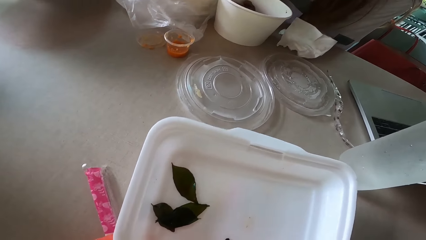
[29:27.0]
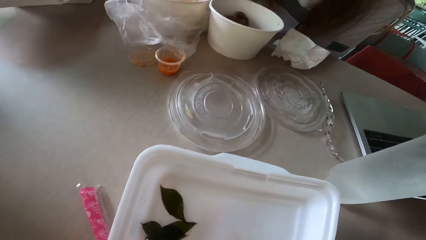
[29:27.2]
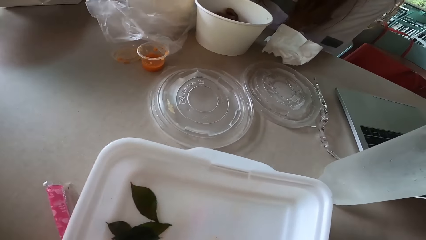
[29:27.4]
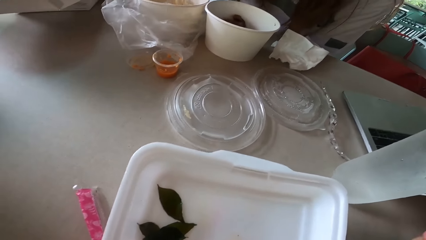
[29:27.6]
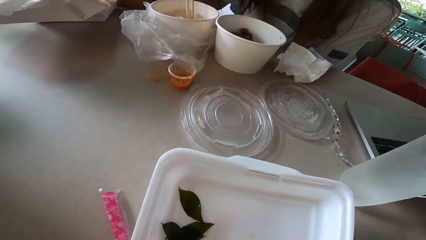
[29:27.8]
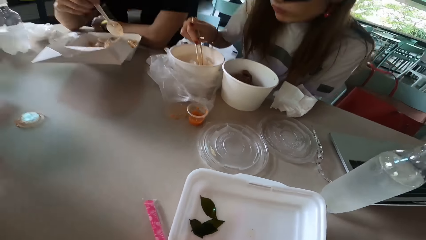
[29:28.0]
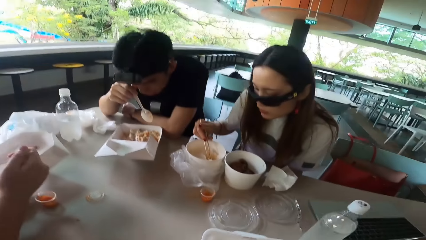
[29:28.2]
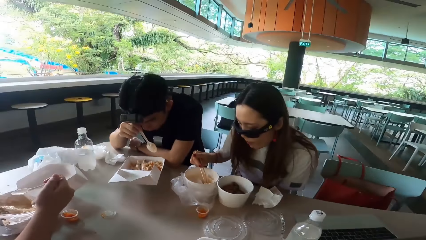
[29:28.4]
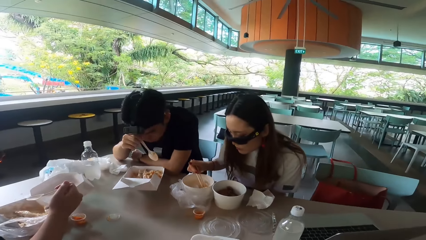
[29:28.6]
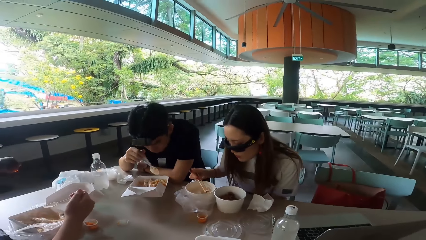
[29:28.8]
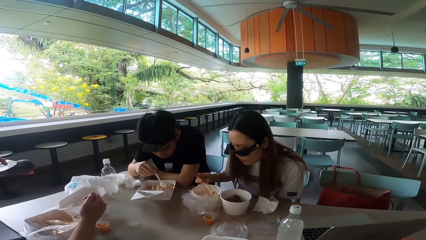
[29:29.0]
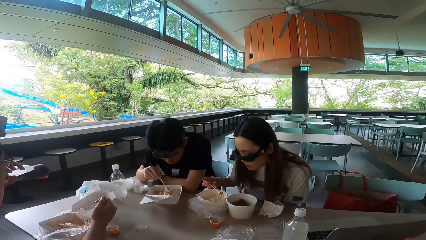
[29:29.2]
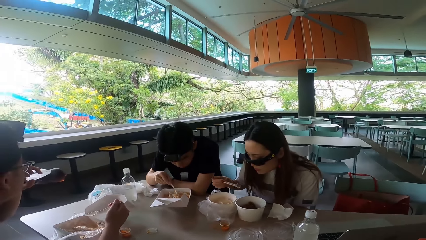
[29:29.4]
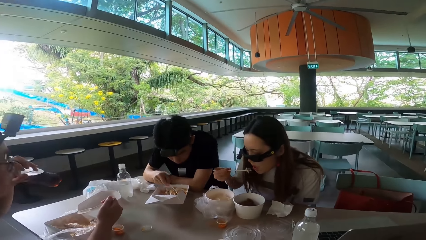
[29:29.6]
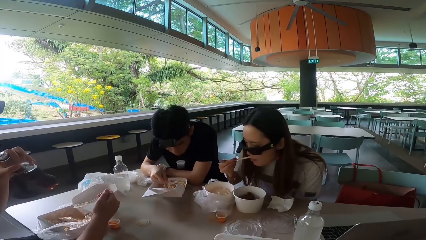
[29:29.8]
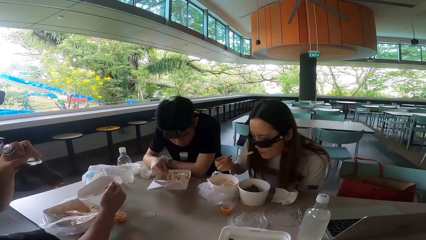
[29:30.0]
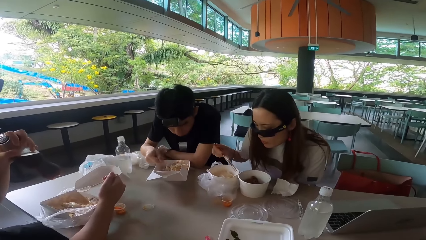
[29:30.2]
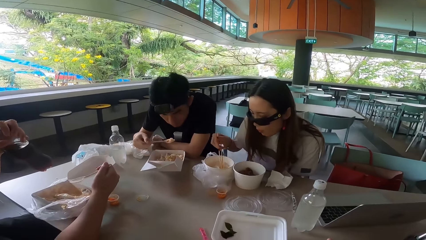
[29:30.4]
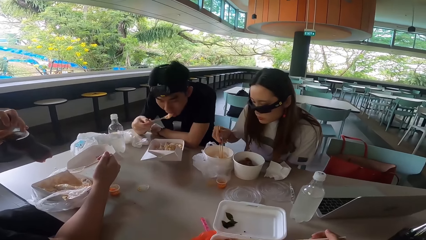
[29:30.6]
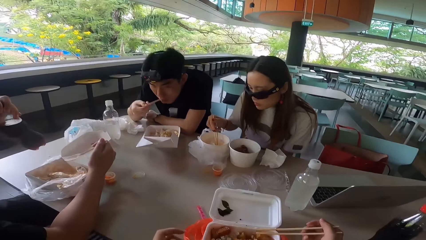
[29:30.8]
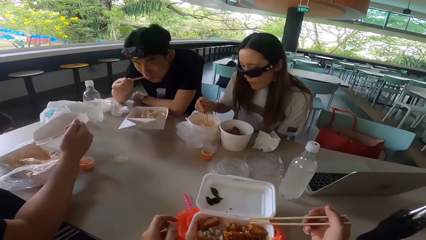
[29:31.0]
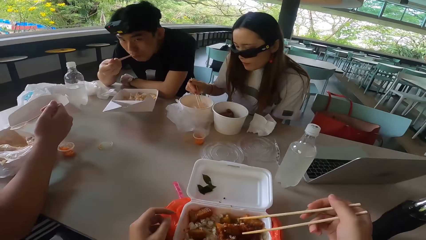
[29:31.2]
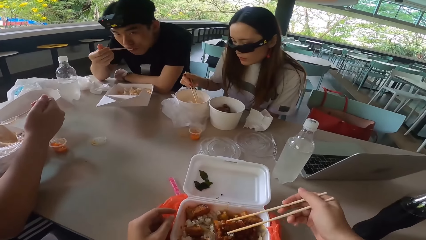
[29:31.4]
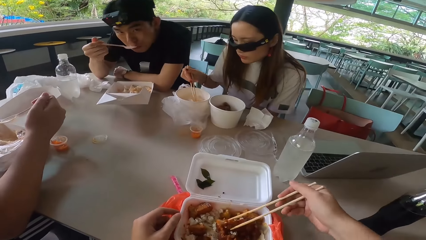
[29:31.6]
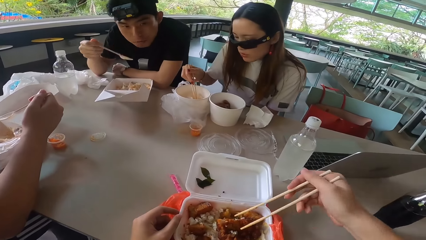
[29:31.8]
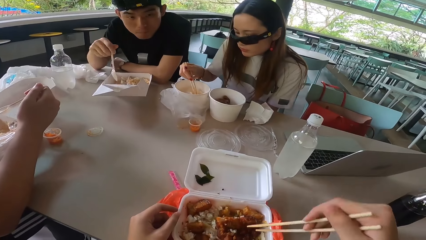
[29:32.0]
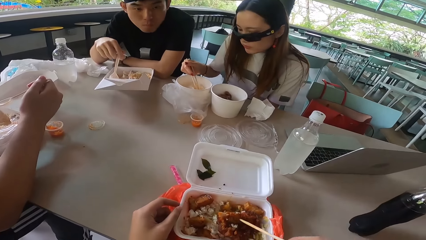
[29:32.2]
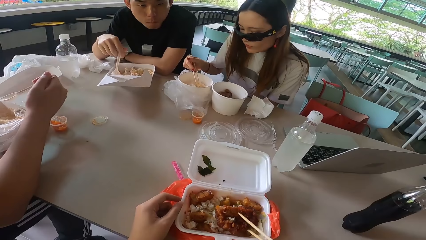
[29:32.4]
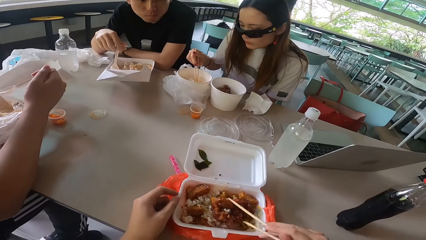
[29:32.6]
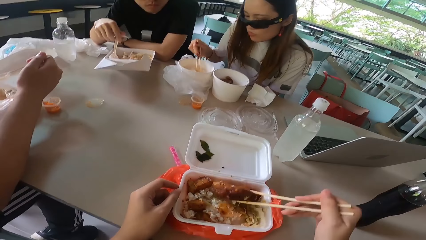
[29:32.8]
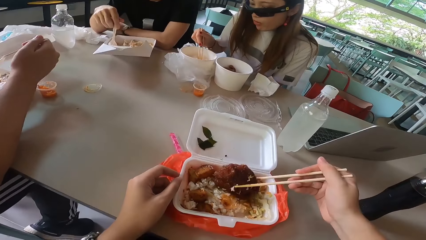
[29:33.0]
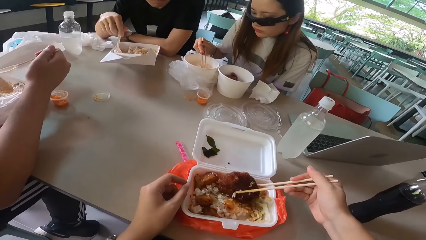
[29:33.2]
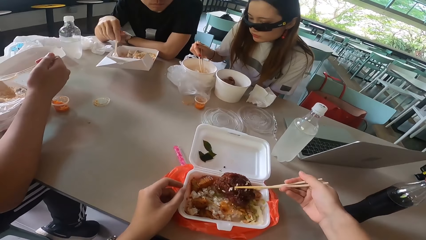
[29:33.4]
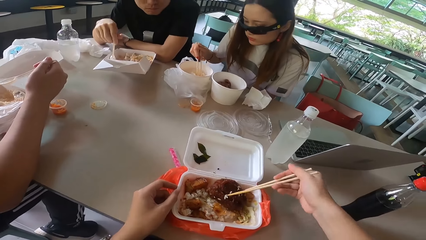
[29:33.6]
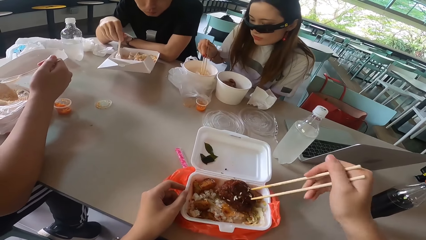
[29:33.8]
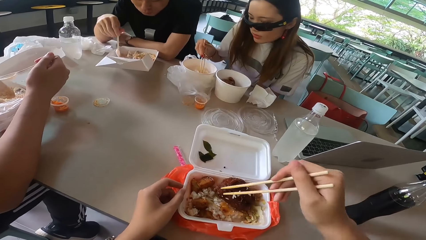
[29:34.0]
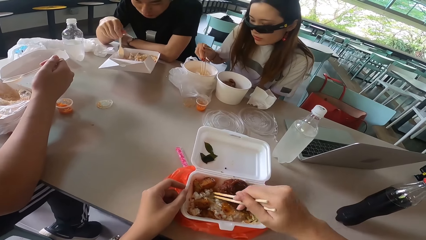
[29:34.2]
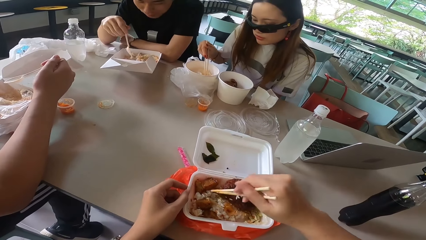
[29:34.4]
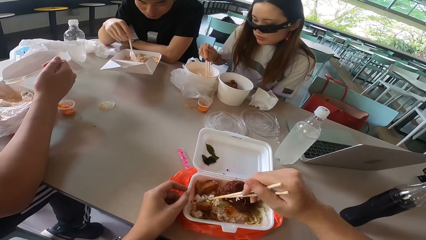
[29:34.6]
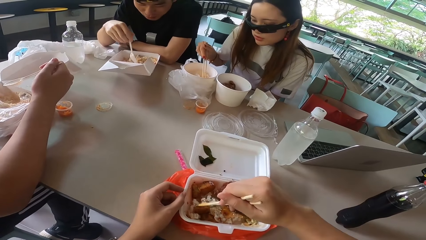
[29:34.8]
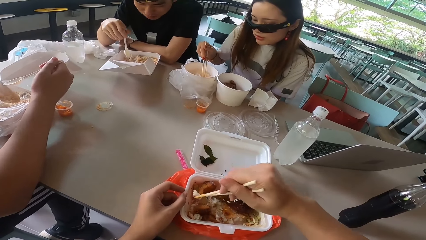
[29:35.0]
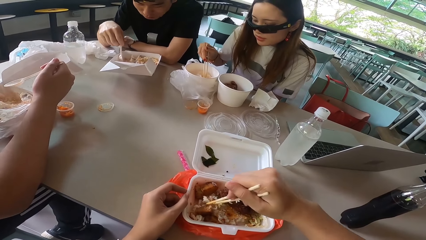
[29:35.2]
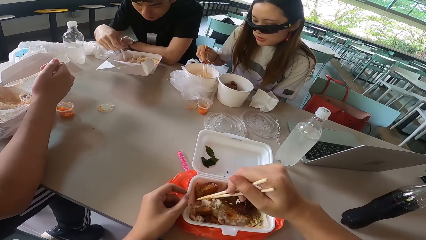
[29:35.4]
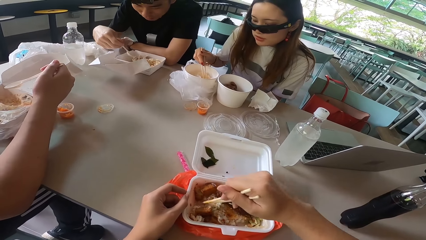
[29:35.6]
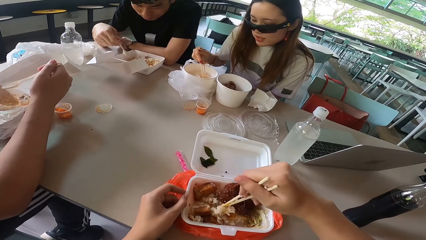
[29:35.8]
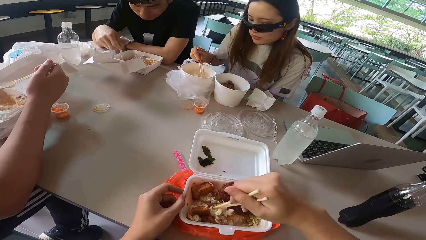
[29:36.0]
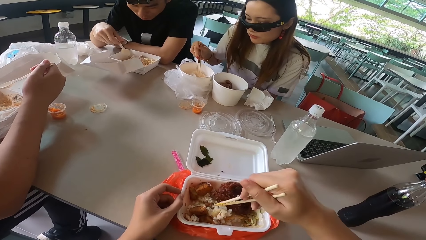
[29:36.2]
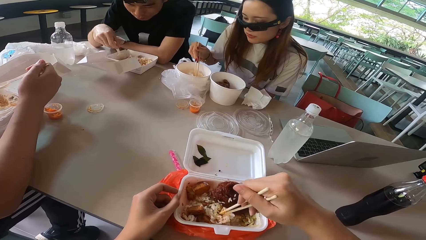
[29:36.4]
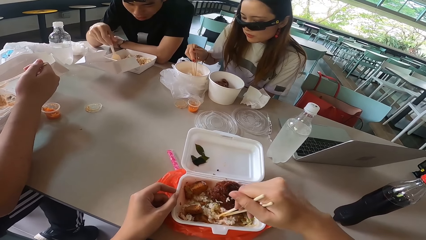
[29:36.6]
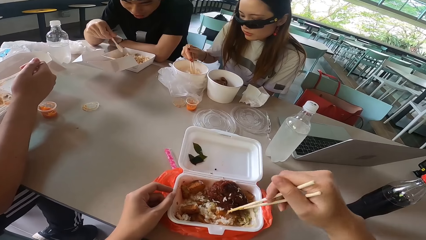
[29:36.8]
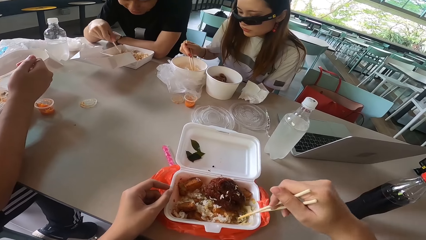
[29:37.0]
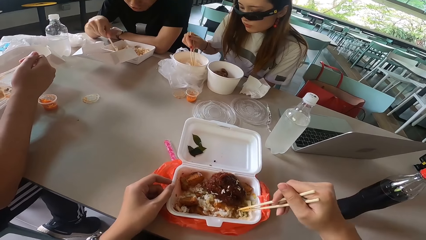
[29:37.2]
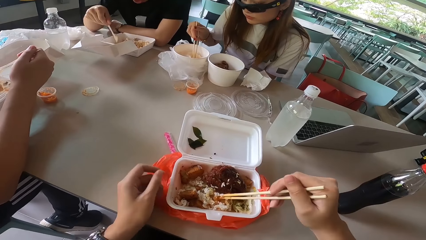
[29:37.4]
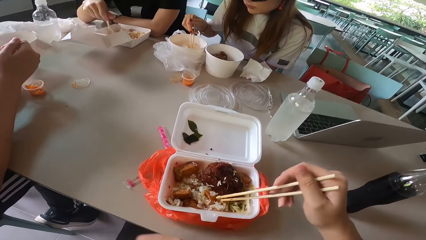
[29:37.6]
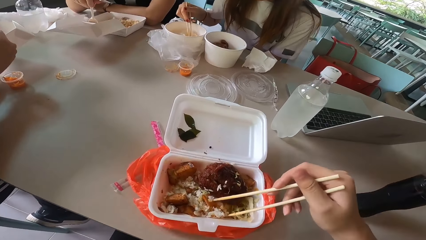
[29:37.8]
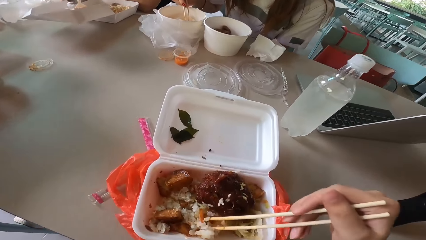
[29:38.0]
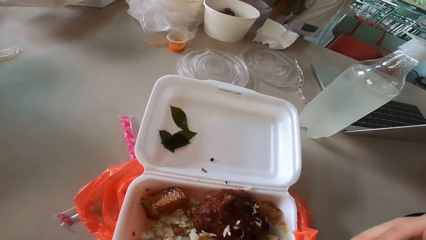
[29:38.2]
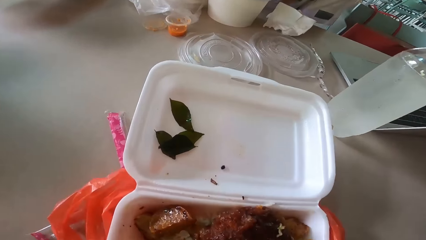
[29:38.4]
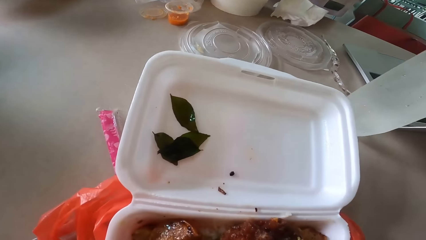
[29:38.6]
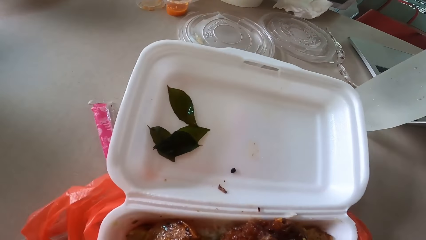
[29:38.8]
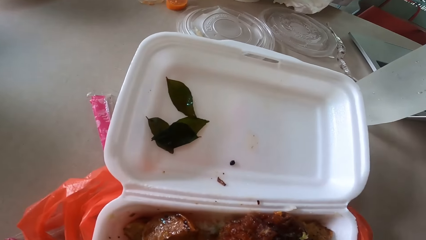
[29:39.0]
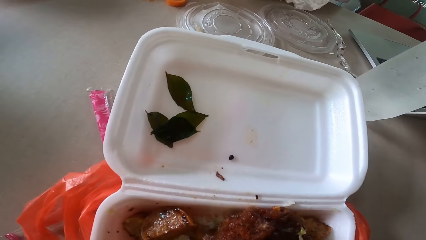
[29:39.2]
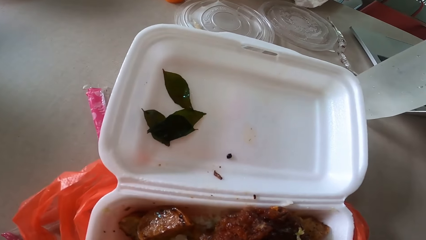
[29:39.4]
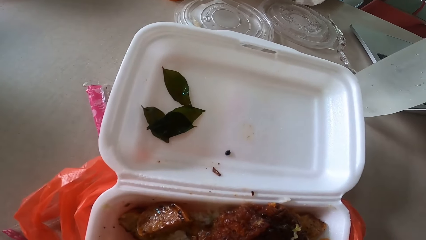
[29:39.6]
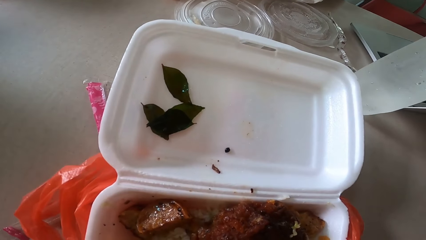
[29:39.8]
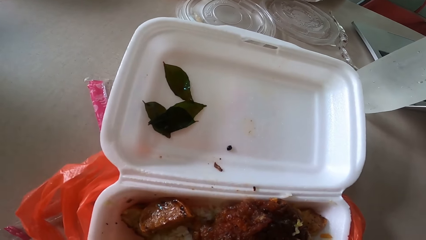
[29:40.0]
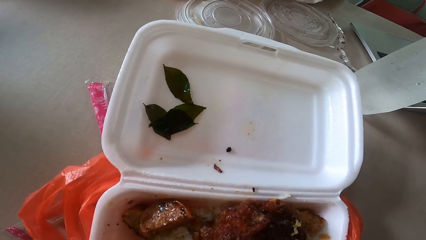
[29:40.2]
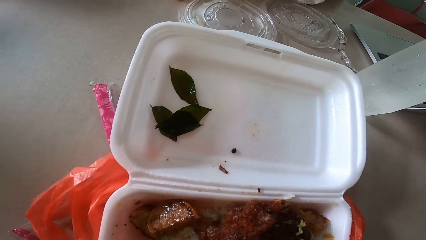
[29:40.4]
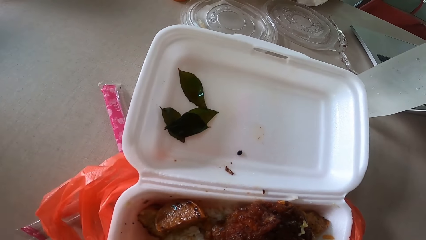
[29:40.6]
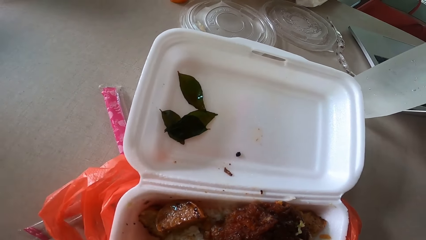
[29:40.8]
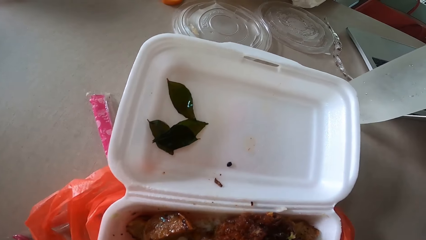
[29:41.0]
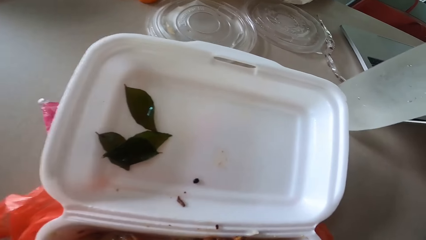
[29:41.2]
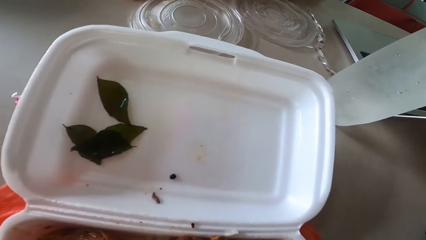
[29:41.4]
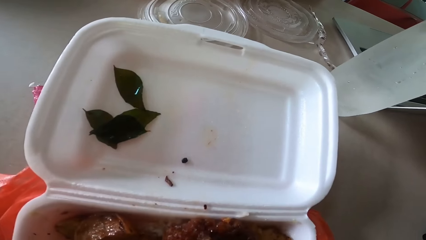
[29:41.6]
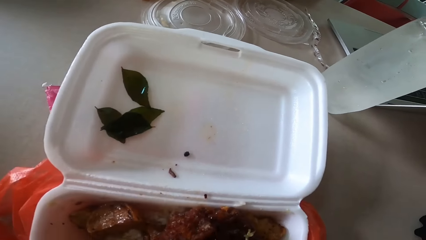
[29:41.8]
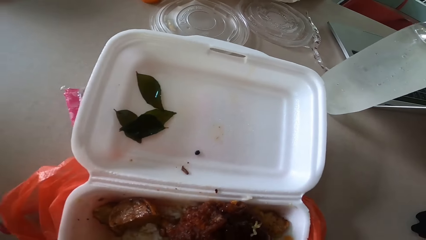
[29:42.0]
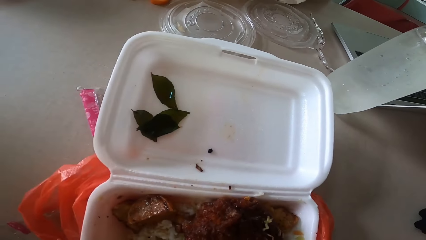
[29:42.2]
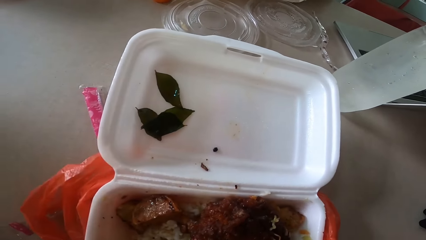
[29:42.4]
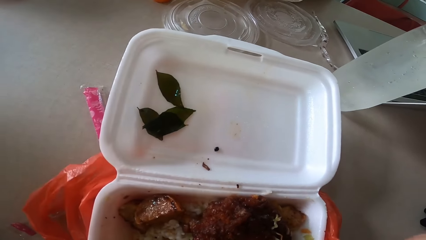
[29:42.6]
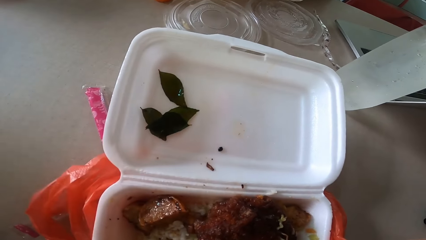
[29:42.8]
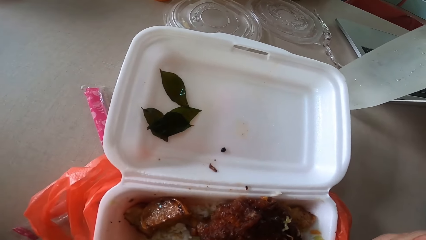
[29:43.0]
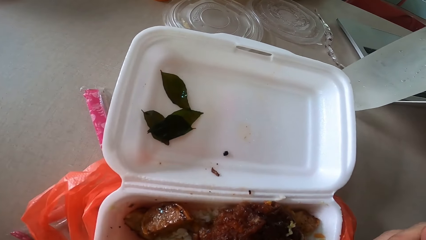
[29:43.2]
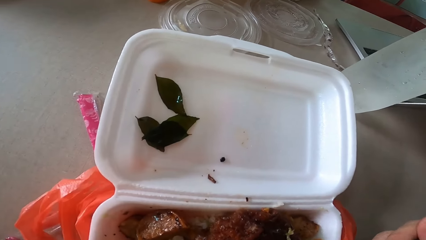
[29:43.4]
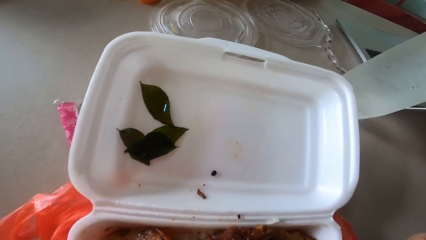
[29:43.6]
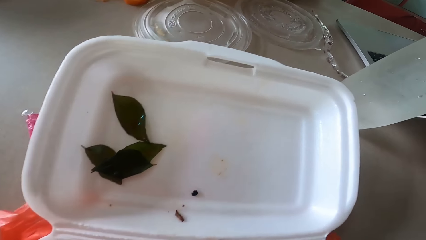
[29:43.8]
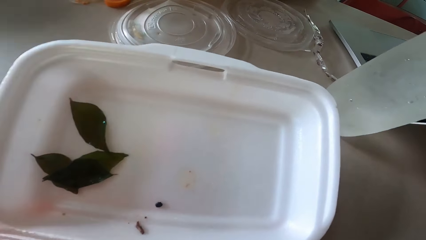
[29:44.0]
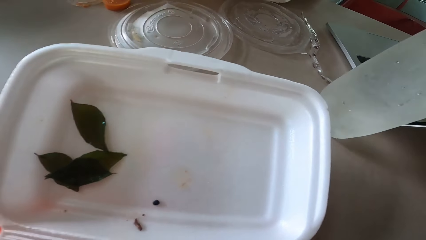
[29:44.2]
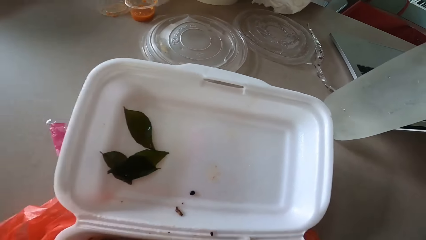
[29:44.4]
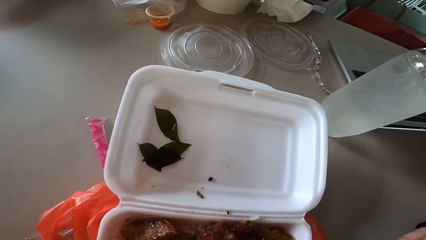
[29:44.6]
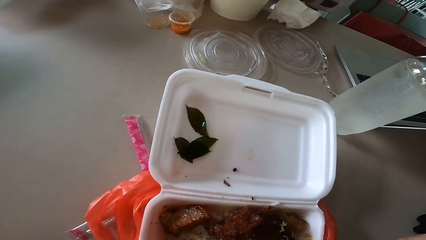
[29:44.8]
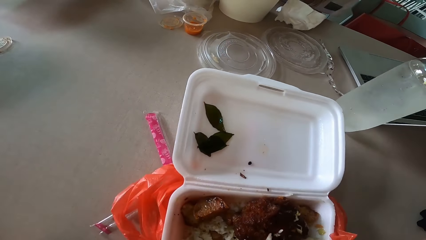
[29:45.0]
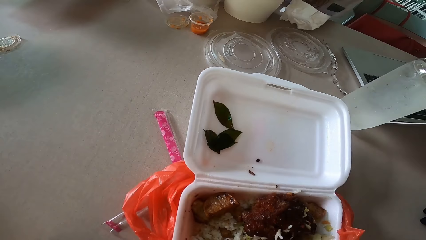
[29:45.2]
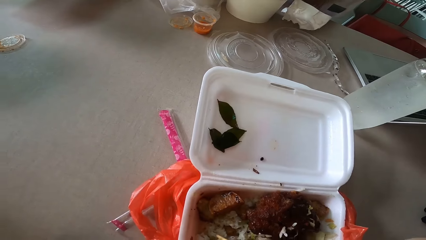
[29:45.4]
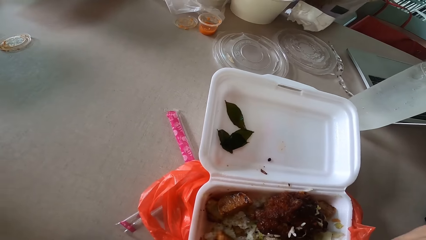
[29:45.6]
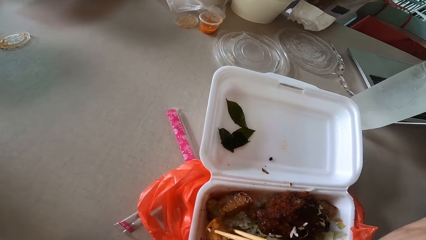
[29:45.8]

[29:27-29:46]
A woman picks rice with chopsticks. The woman eats the rice. A man holds a bottle of soda. Another man scoops the rice with a spoon. The woman picks the rice with chopsticks. The other man eats the rice. The camera wearer holds meat with chopsticks. He collects the rice with chopsticks. The other man mixes the rice with the spoon. The camera wearer pulls his hand off the tin. He collects the rice with chopsticks.
